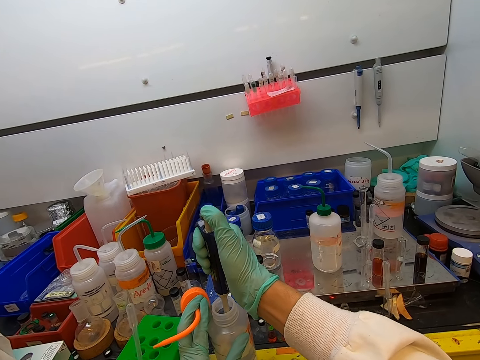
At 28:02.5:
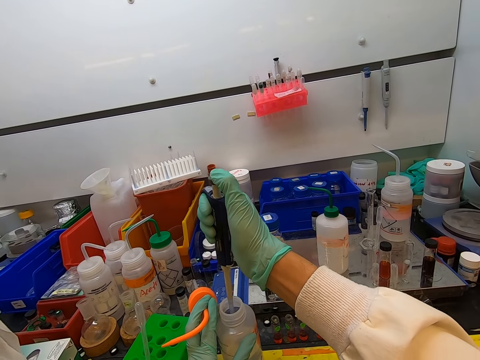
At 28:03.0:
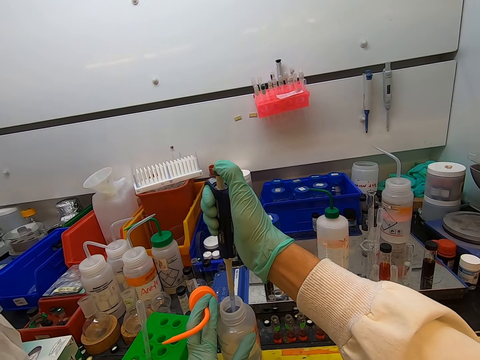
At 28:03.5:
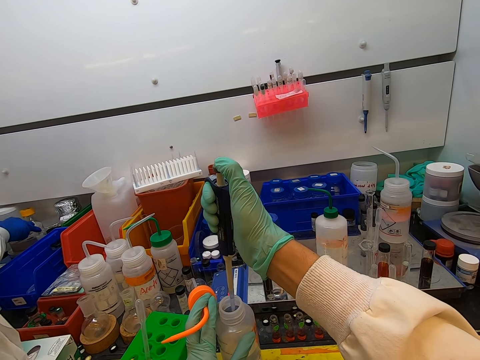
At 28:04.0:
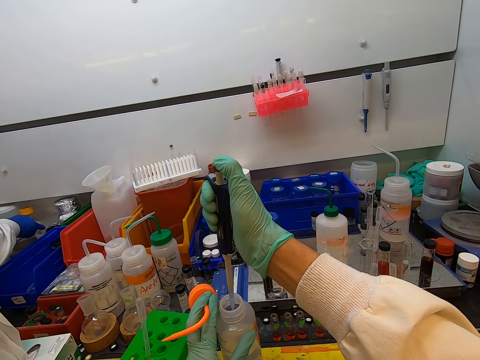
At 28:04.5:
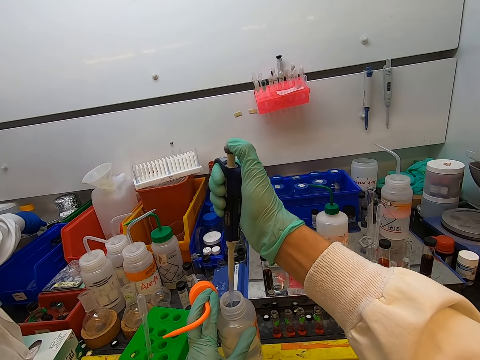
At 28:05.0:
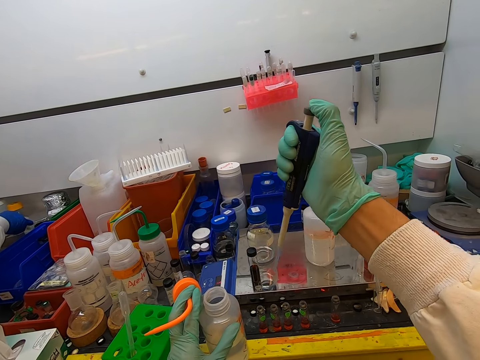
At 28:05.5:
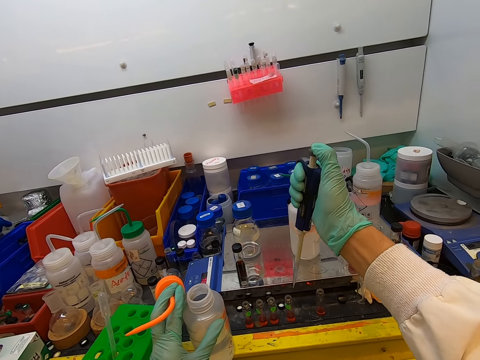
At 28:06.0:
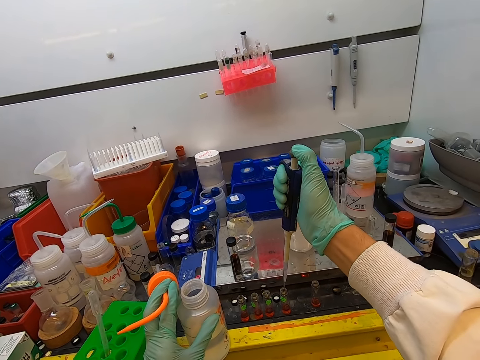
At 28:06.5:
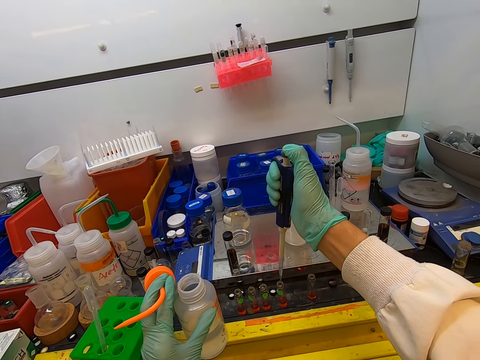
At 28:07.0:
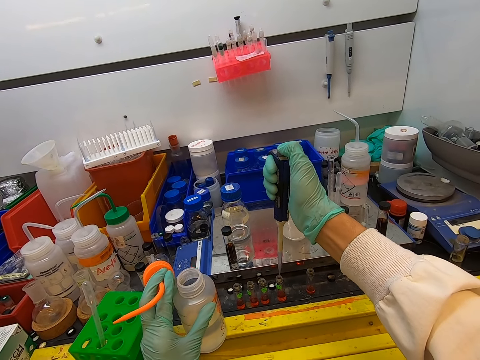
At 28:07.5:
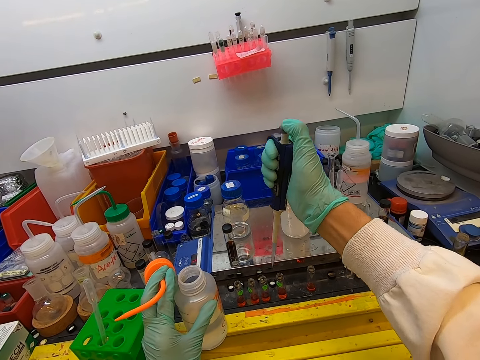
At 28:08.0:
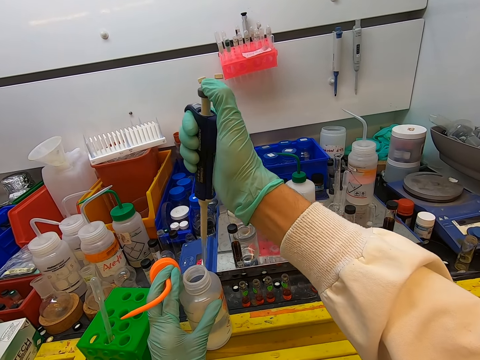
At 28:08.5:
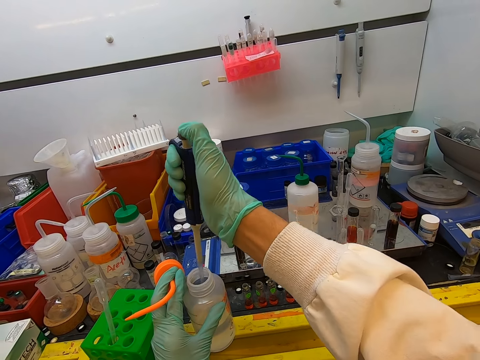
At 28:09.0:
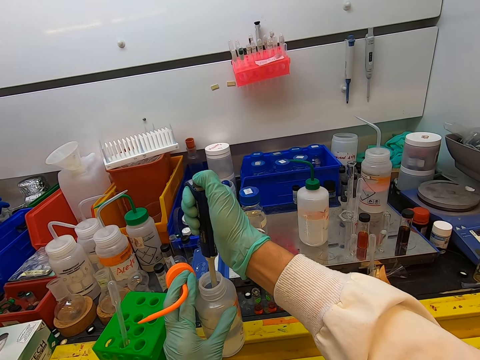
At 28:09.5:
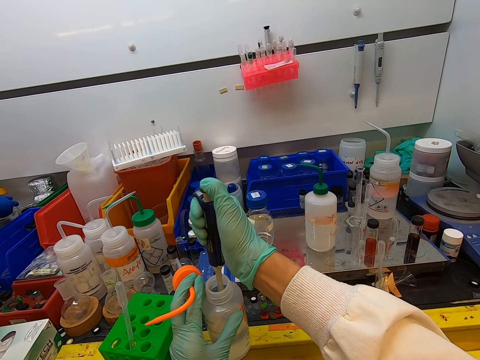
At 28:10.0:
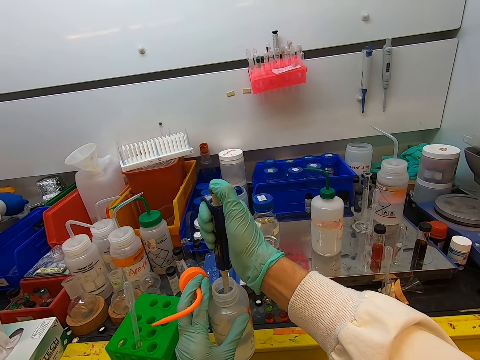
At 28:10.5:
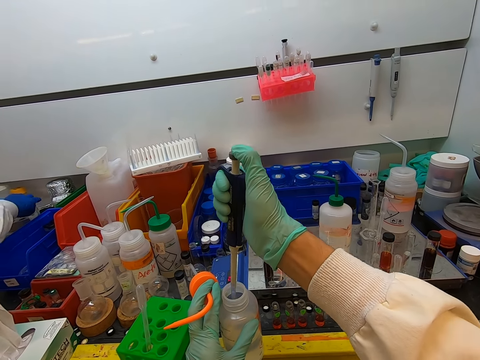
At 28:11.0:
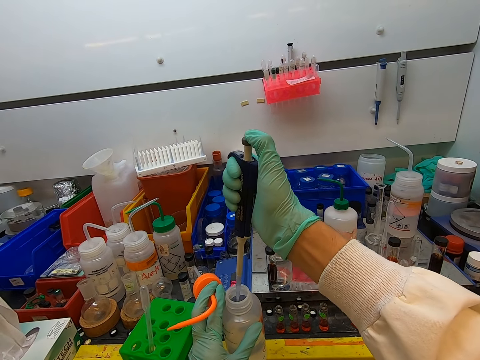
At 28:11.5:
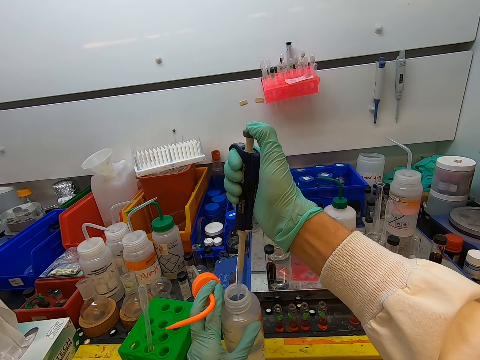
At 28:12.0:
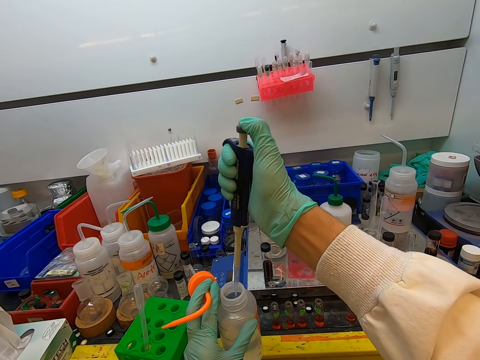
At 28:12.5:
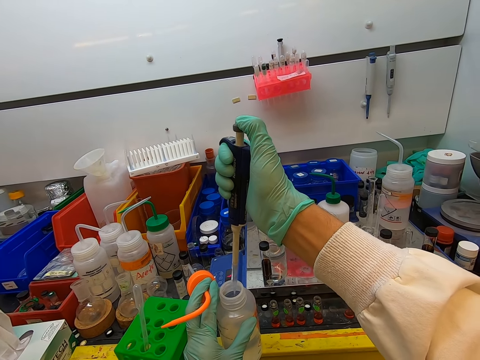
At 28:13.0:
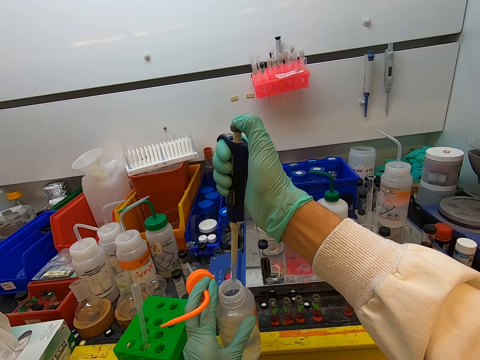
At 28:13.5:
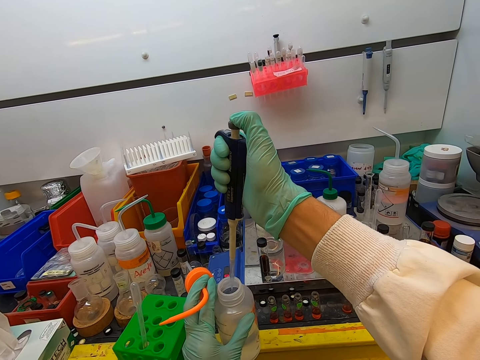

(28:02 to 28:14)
The camera wearer puts something in the bottle with a syringe. They add water in the test tube with the syringe. They put the syringe inside the water.

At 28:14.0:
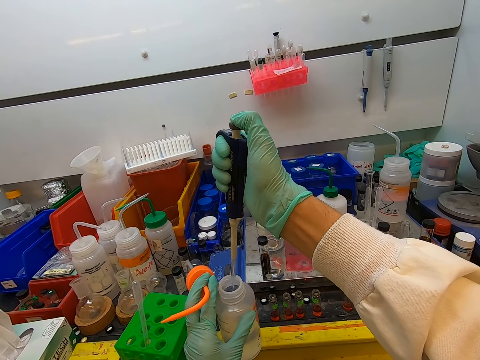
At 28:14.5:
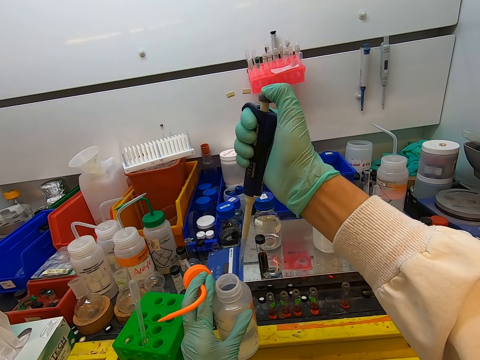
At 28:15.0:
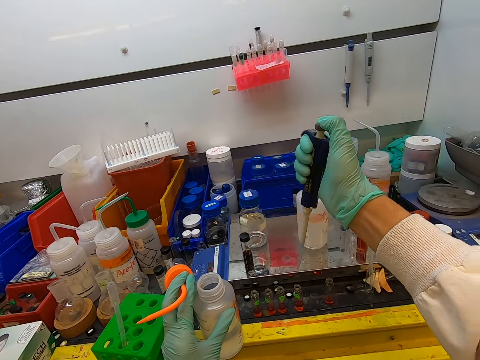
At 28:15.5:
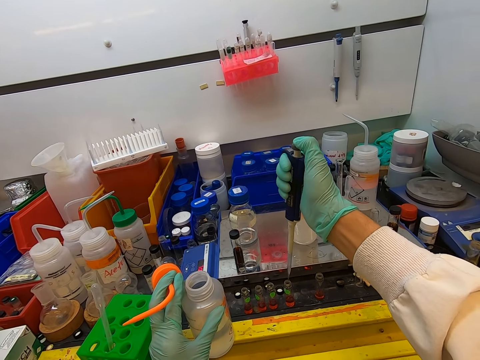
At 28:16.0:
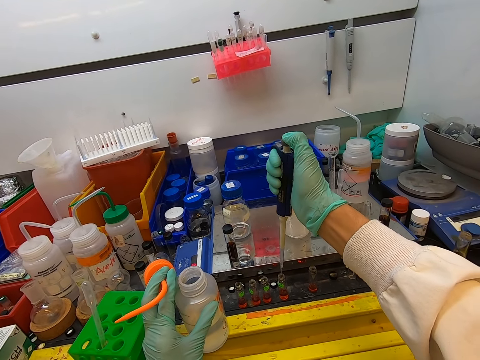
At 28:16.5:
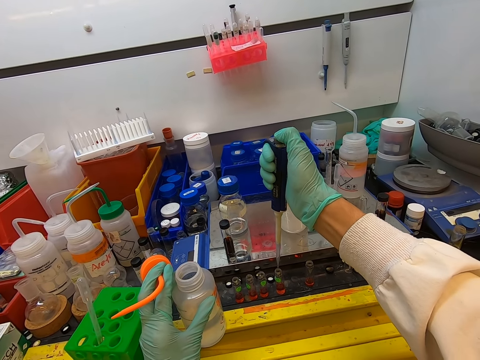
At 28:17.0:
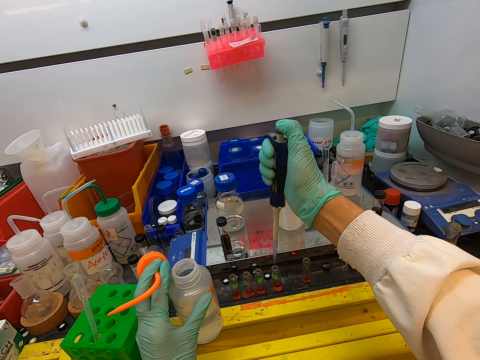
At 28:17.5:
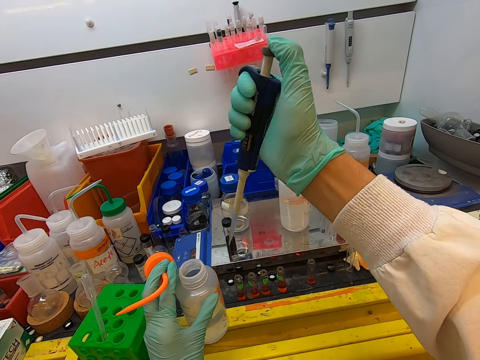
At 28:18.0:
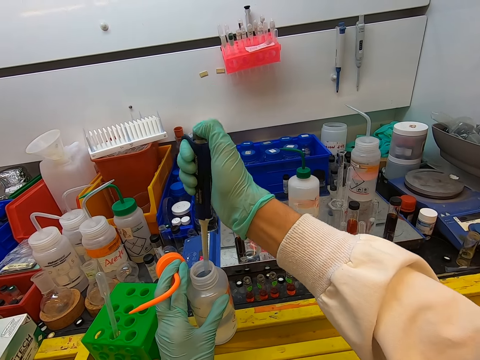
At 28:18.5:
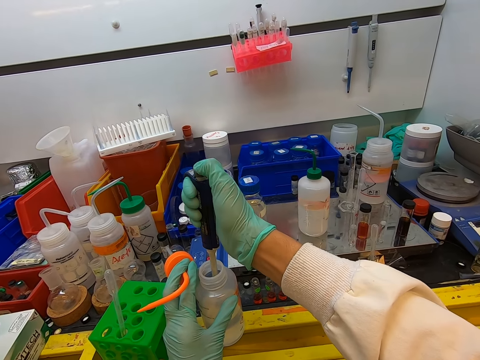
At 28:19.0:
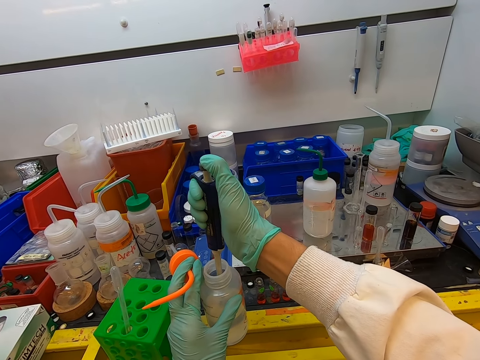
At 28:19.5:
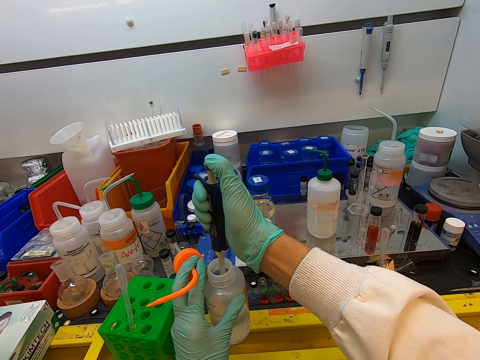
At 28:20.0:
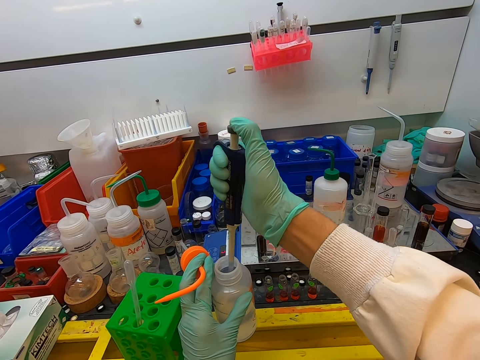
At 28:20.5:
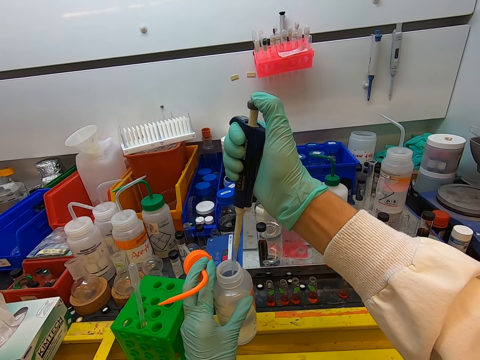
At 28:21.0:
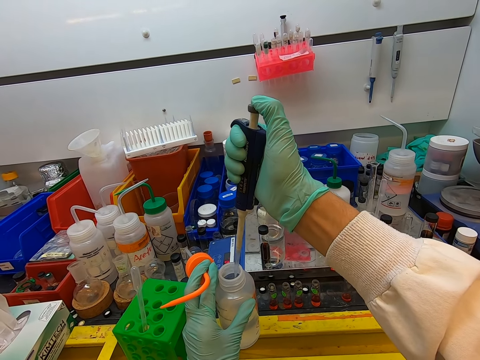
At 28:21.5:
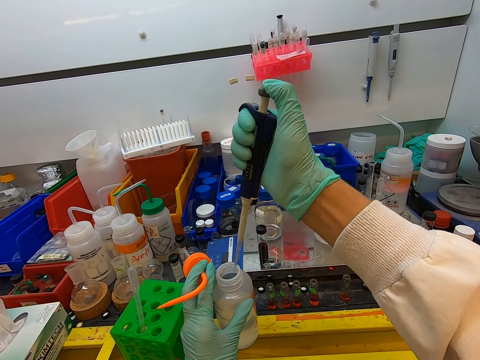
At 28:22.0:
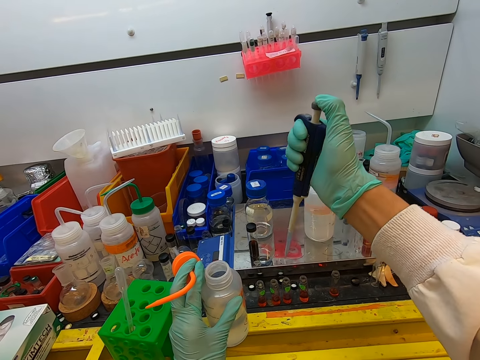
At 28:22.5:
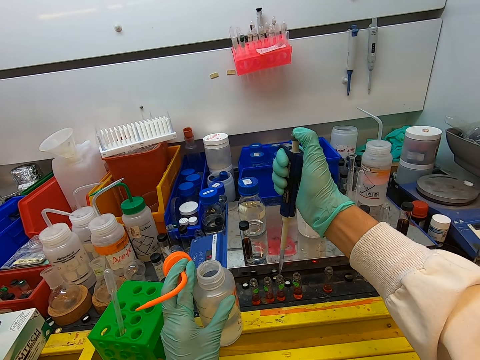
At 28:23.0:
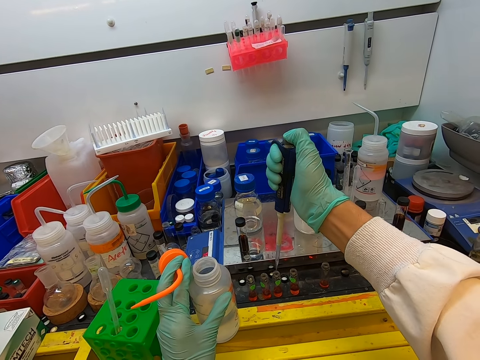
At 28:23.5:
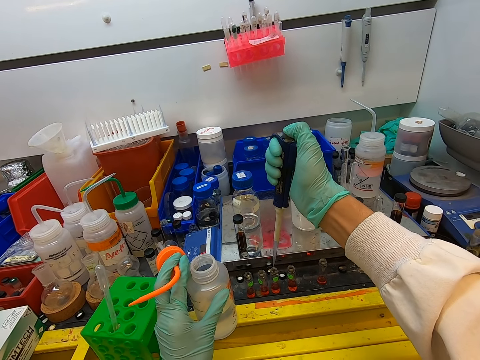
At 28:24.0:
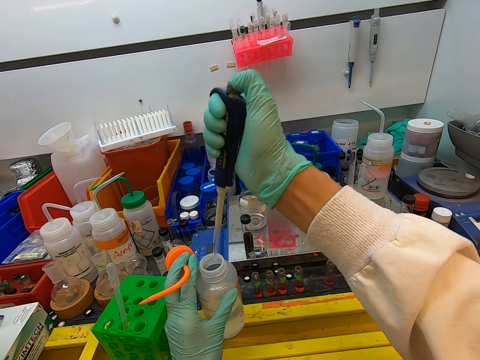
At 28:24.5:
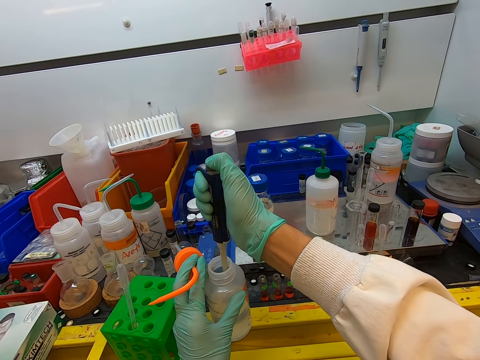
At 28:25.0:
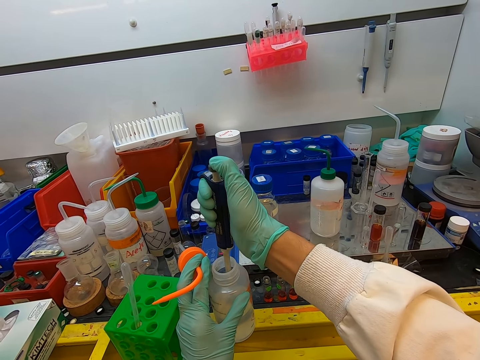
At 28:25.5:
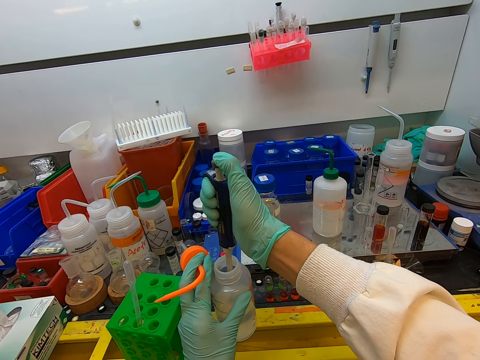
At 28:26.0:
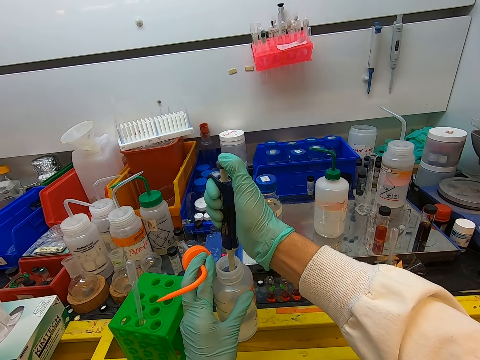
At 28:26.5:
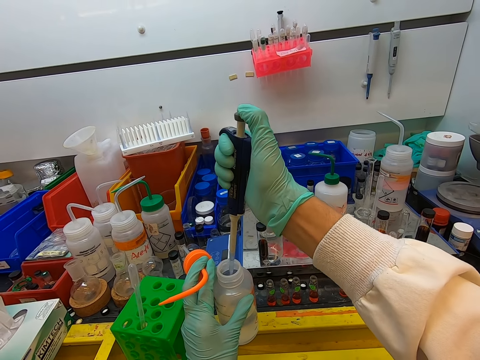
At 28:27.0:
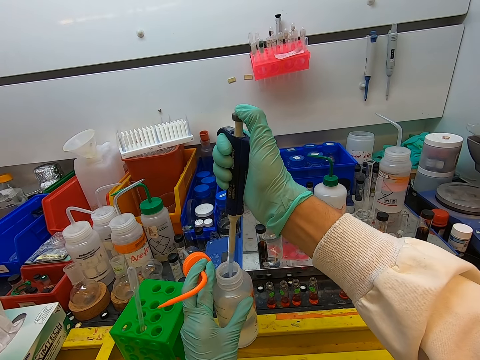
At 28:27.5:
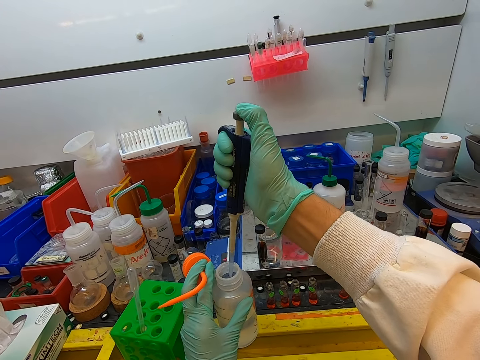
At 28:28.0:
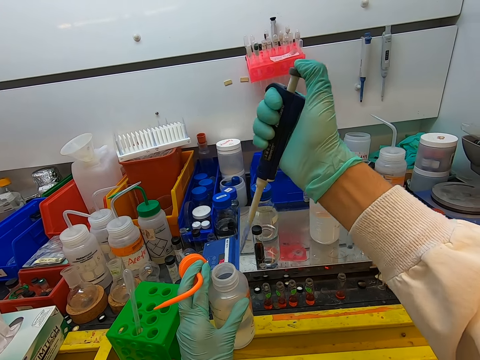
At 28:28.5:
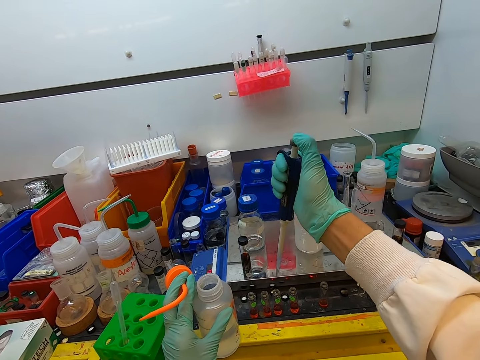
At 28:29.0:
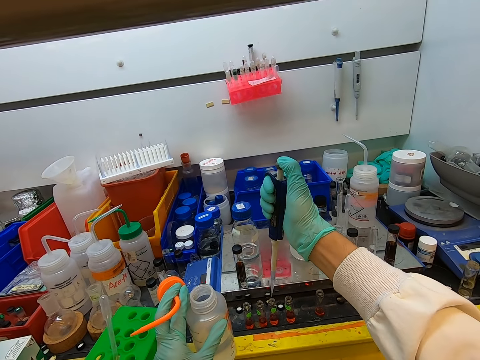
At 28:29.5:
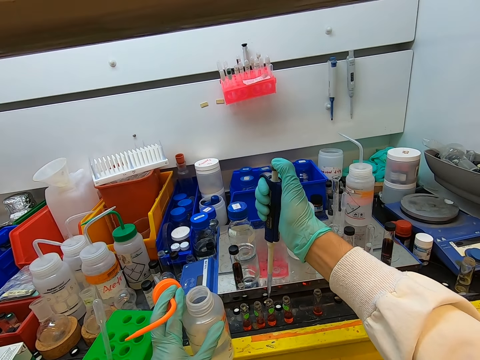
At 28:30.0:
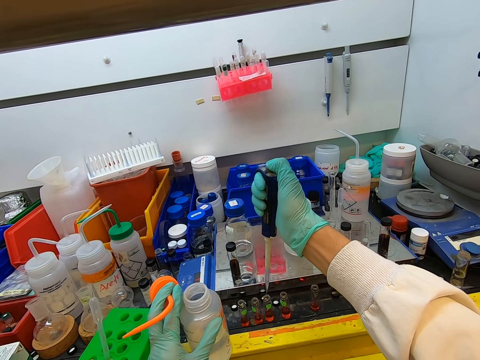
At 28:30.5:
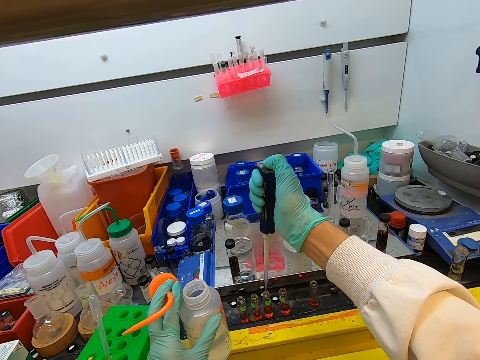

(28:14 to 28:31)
The camera wearer adds water in the test tube with a syringe. They put the syringe inside the water. They add water in the test tube with the syringe. They put the syringe inside the water. They add water in the test tube with the syringe.
